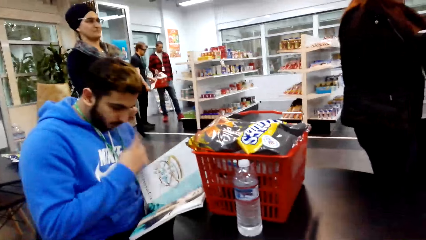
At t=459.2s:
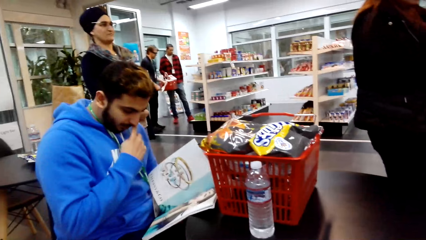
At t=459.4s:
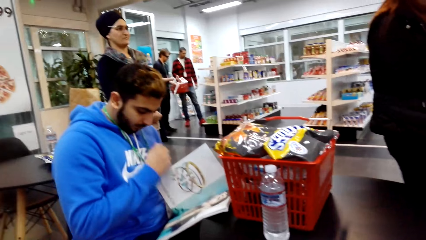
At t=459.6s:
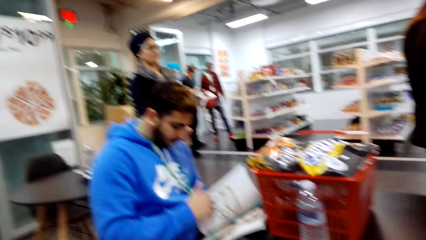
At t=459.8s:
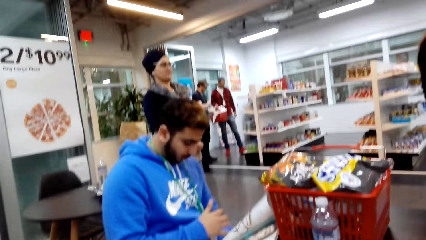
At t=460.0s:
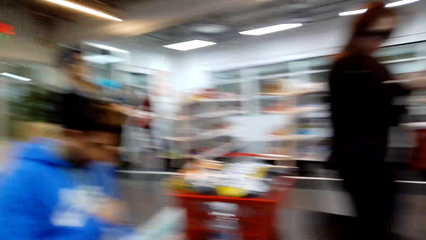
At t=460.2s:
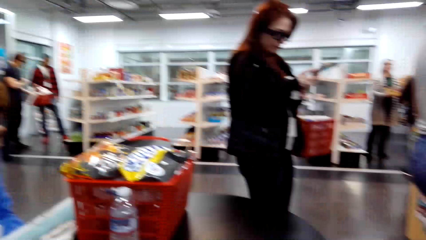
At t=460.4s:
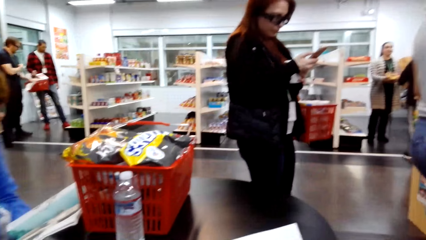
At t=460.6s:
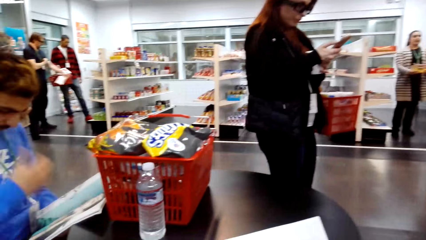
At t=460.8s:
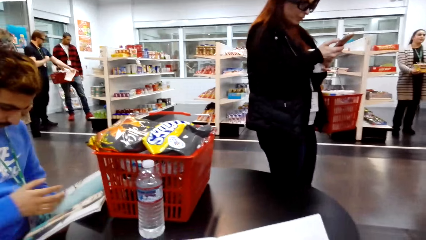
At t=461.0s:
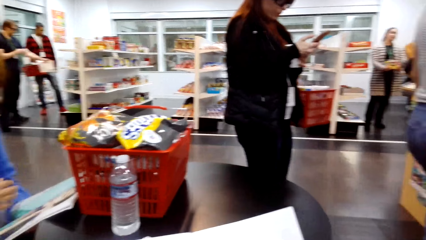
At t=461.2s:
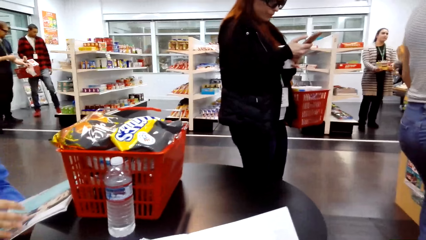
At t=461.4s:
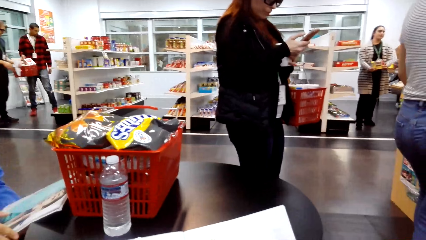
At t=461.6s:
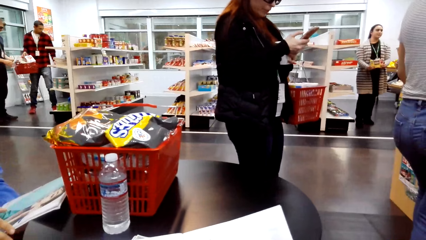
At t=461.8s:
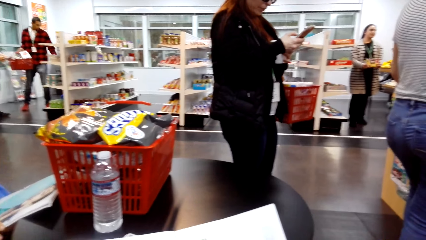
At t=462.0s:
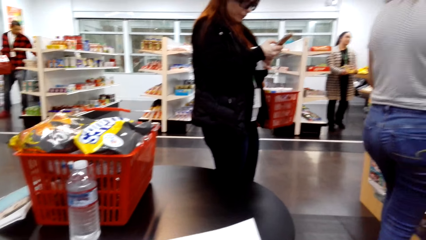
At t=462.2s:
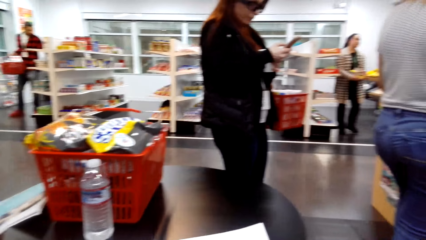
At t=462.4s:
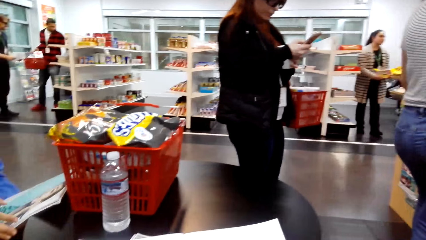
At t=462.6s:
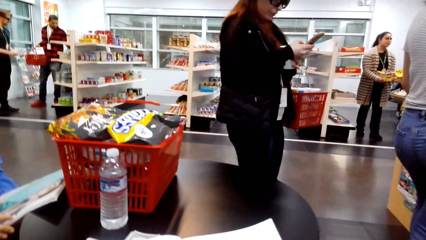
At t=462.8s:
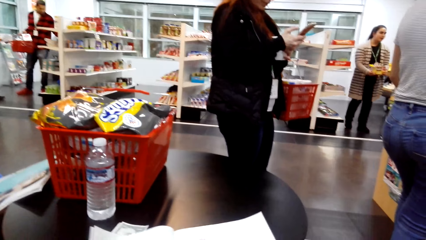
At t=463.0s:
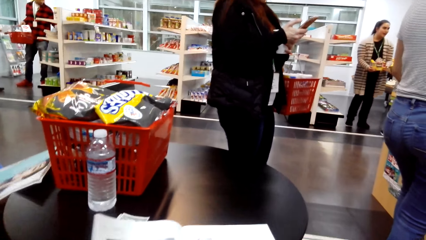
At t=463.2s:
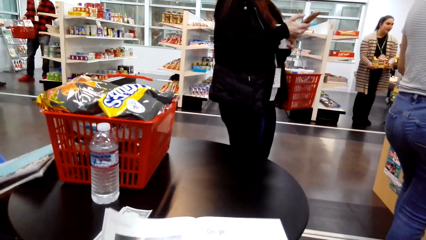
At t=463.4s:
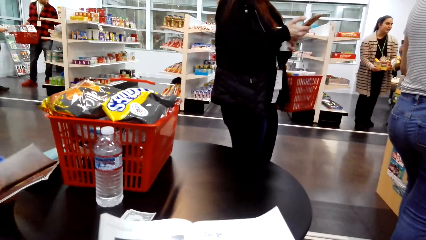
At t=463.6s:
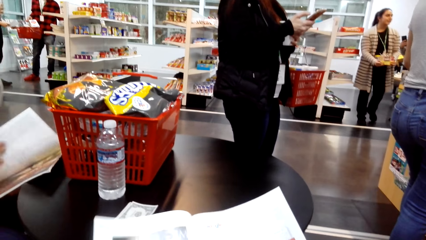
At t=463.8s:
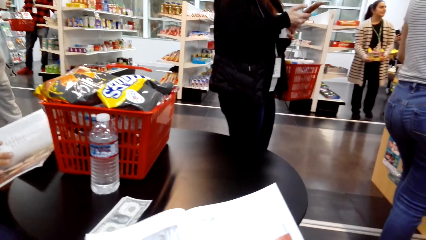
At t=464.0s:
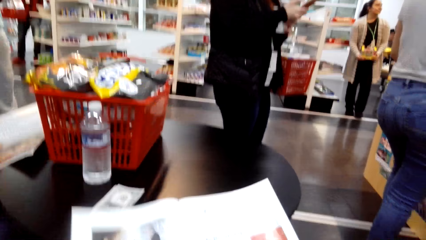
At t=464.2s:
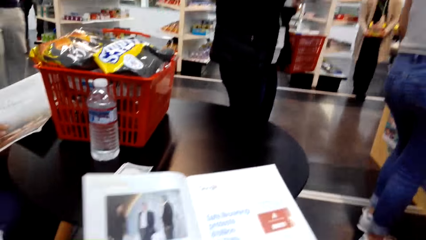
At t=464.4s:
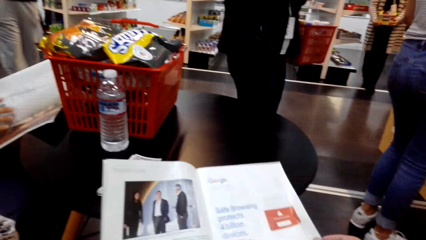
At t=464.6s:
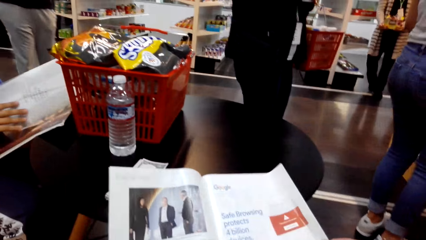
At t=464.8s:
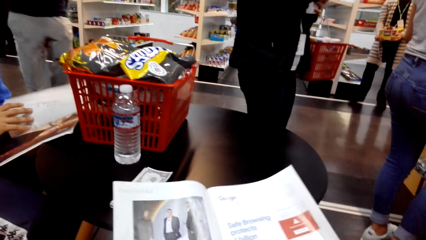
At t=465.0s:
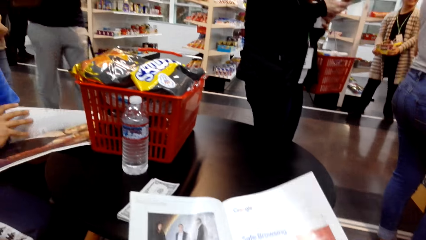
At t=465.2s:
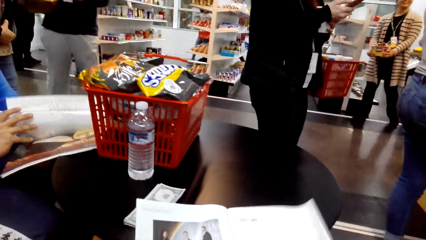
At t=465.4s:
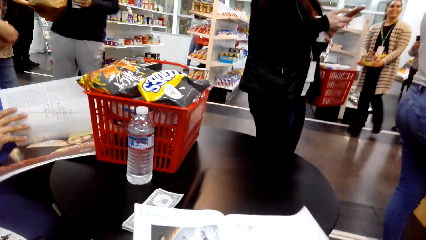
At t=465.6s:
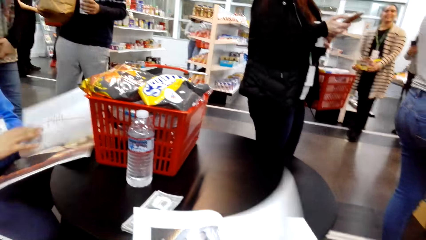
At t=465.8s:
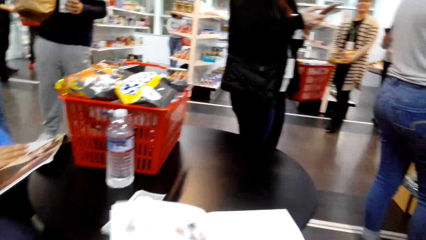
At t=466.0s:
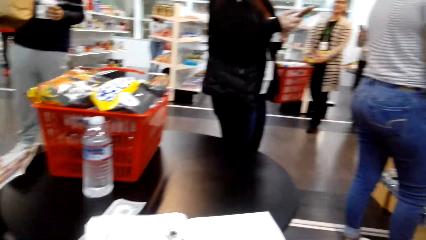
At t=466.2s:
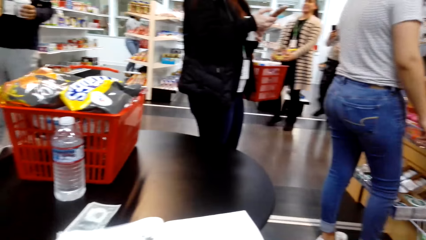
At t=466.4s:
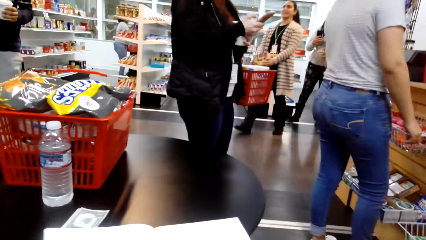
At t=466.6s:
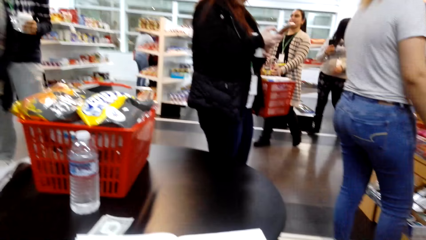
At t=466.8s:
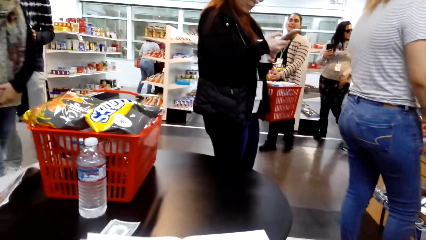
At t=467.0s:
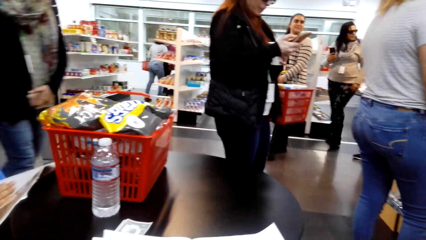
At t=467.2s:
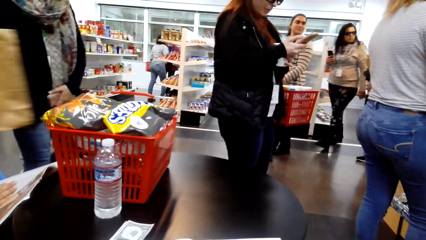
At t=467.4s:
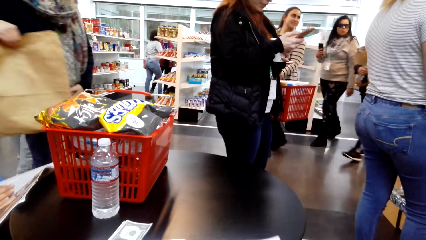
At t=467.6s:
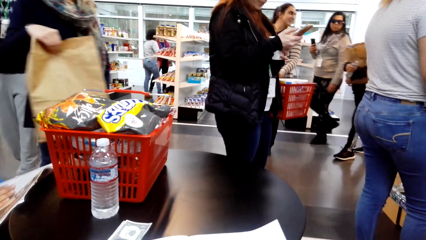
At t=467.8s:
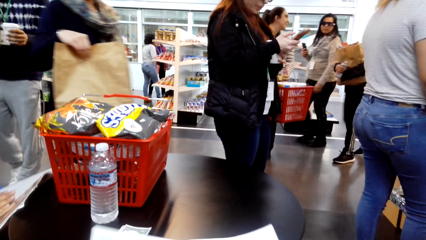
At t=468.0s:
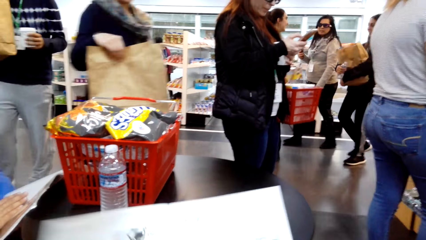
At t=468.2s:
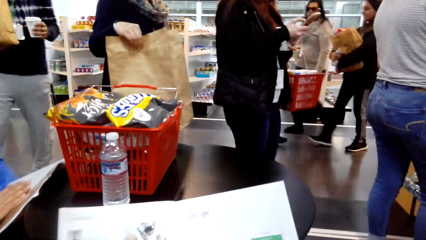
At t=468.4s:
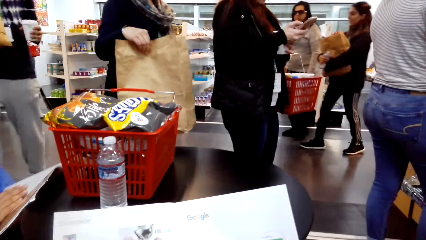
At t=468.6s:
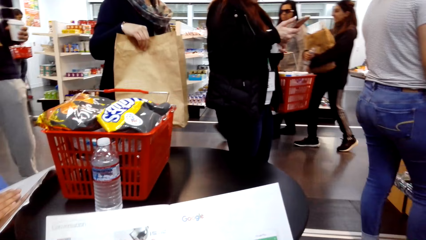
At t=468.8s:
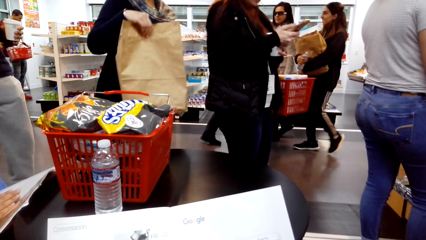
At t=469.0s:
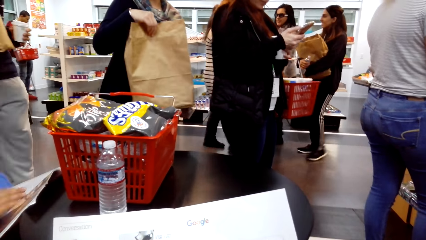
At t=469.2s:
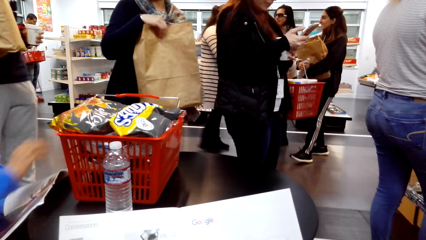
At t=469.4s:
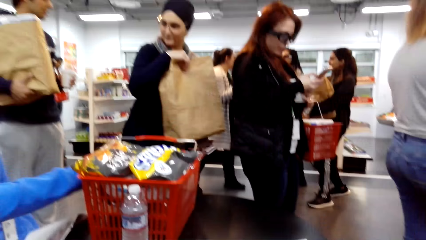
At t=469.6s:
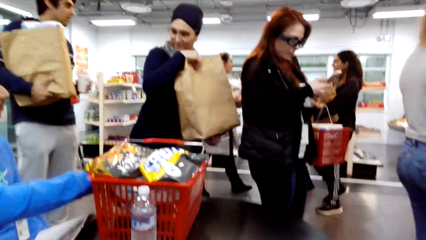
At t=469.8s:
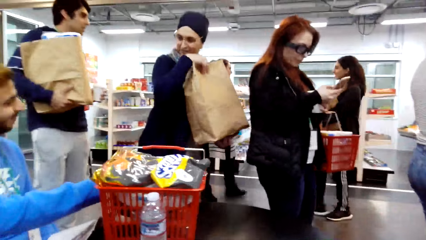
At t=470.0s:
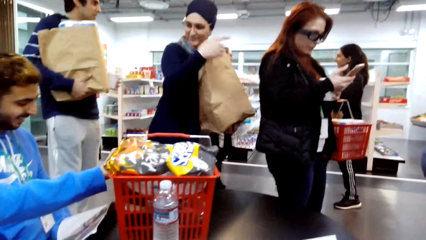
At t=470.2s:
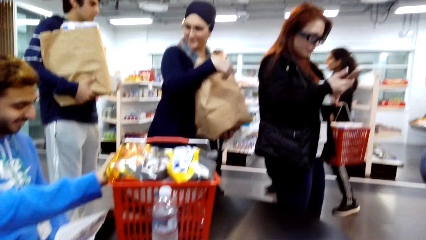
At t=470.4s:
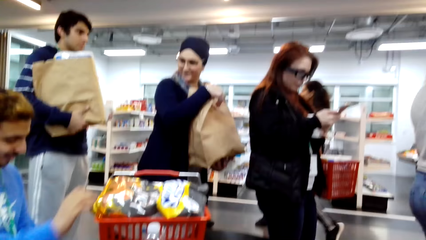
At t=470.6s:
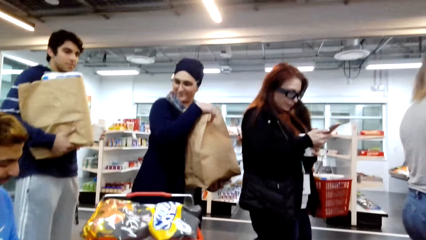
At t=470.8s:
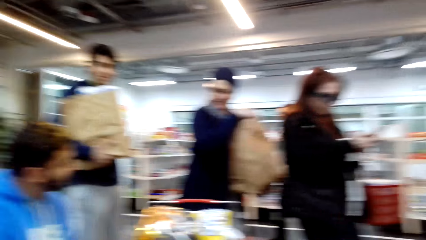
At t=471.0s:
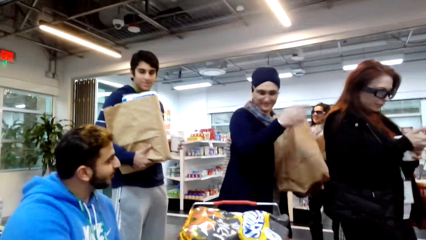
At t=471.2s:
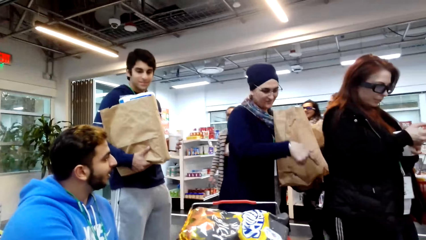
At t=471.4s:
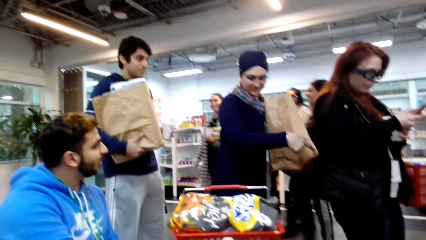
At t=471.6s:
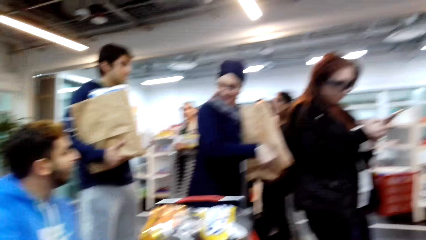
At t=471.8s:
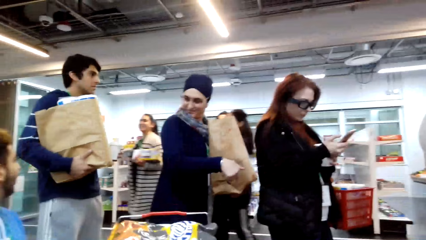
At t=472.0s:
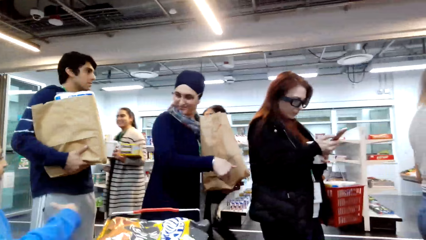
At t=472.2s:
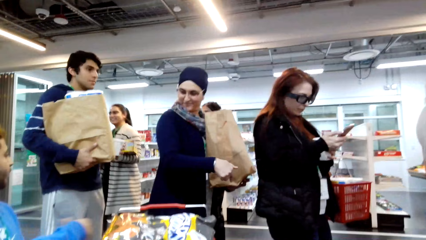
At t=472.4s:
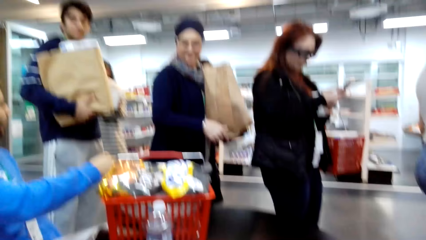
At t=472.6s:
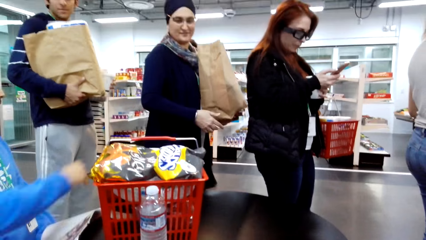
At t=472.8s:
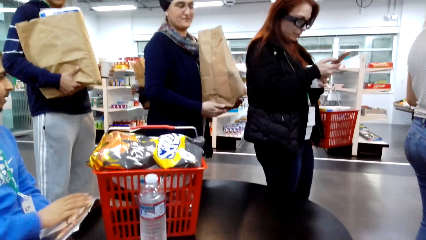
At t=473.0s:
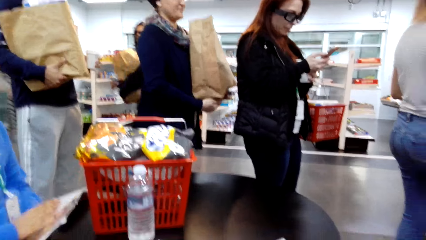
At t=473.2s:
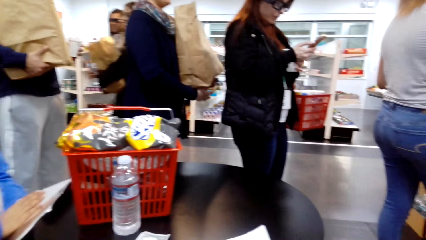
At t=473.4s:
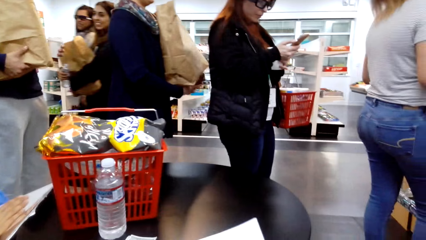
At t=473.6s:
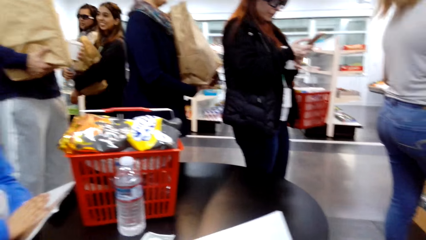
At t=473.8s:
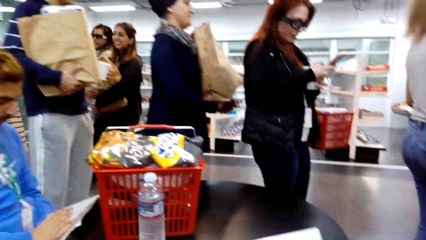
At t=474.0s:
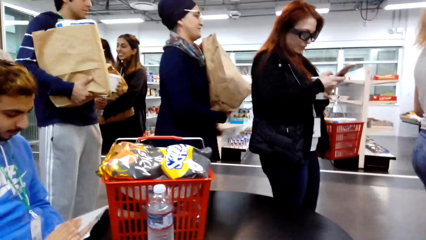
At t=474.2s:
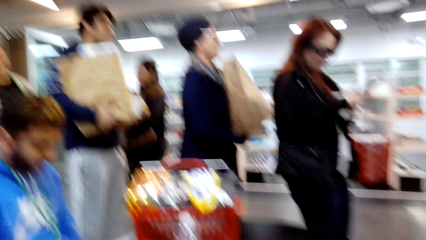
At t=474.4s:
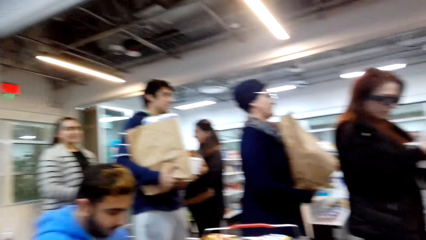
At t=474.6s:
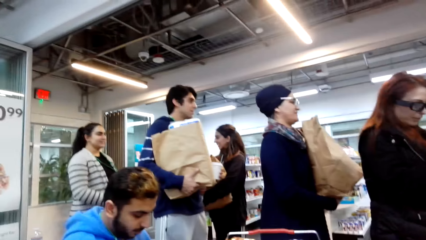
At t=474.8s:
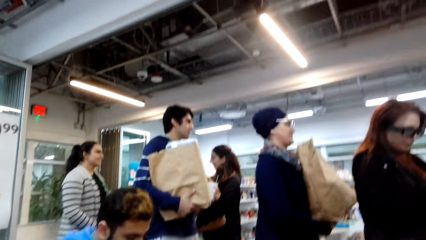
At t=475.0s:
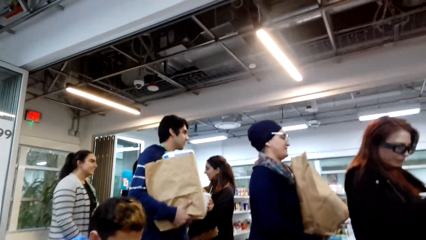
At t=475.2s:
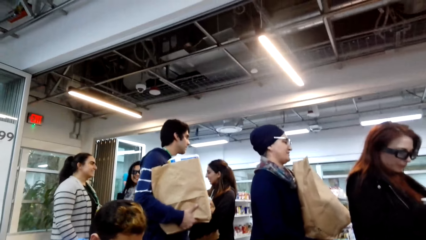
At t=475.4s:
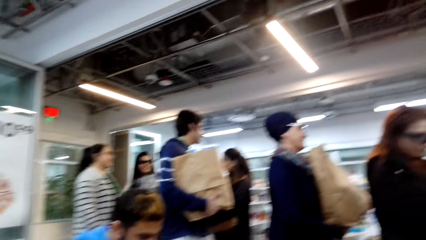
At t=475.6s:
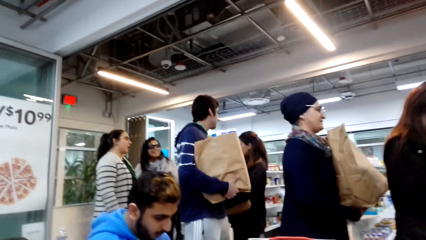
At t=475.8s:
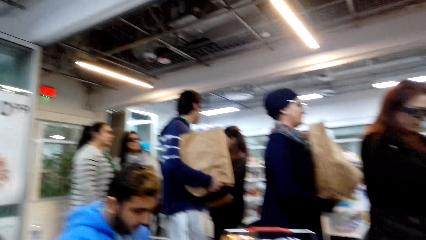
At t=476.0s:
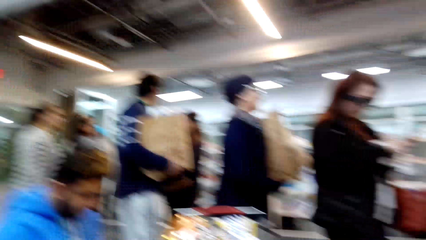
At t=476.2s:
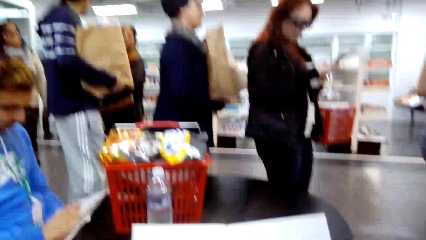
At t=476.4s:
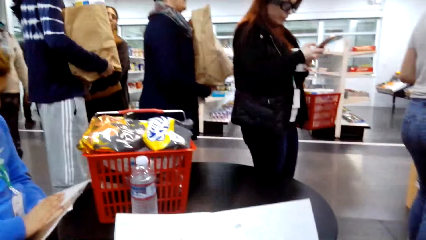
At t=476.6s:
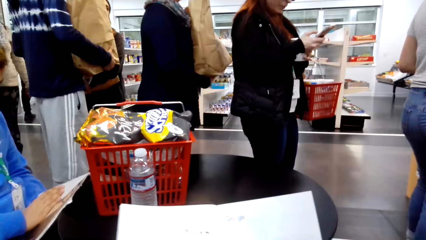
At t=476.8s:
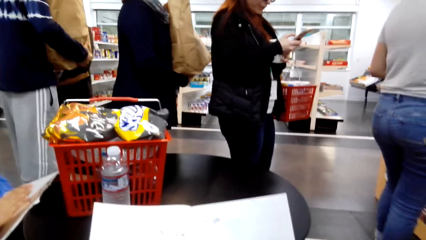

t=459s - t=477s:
The camera wearer looks around. They peruse the magazine. A man pushes the tray. A man dialogues with a lady. The camera wearer looks around.
